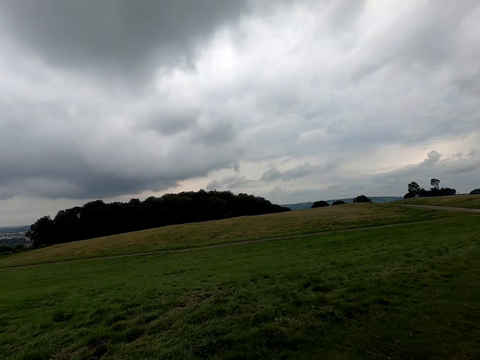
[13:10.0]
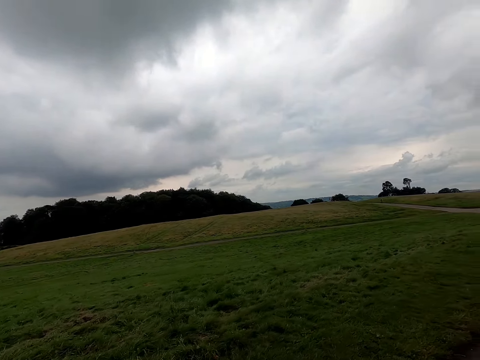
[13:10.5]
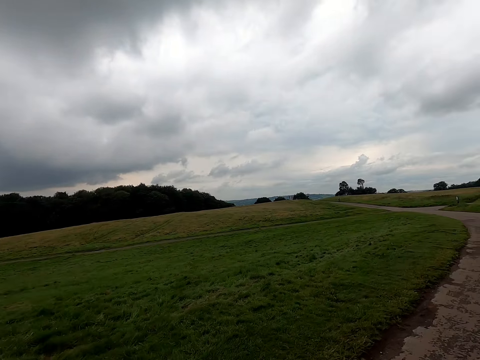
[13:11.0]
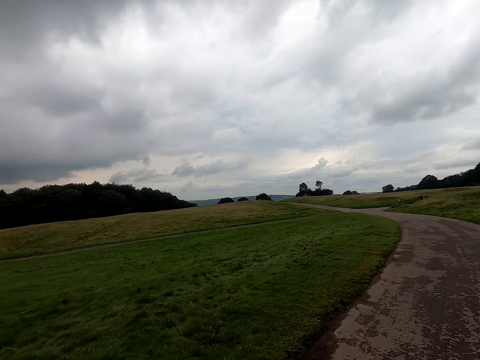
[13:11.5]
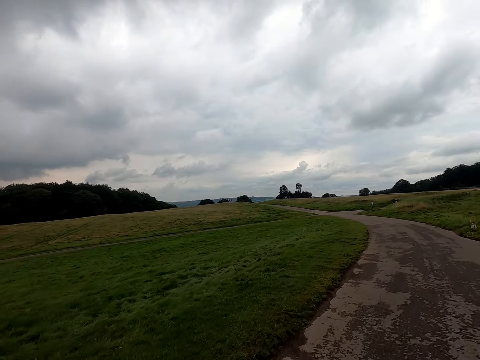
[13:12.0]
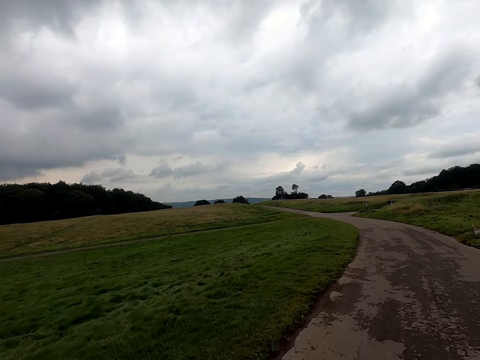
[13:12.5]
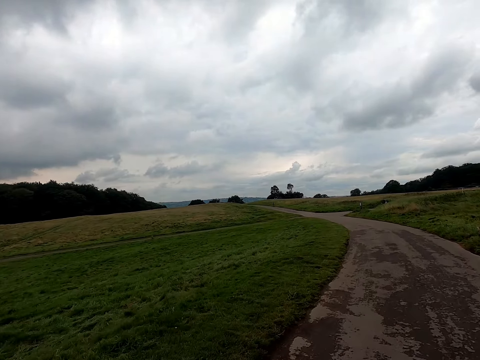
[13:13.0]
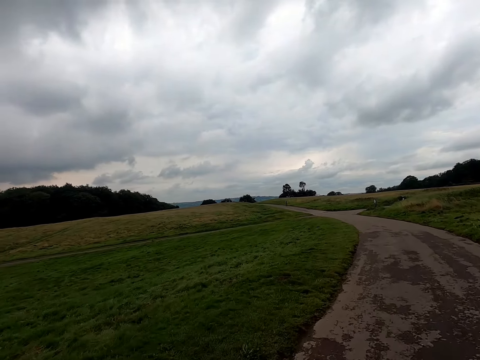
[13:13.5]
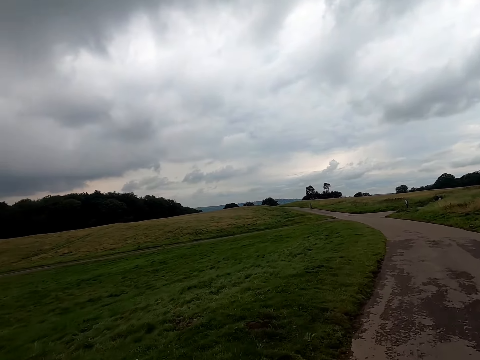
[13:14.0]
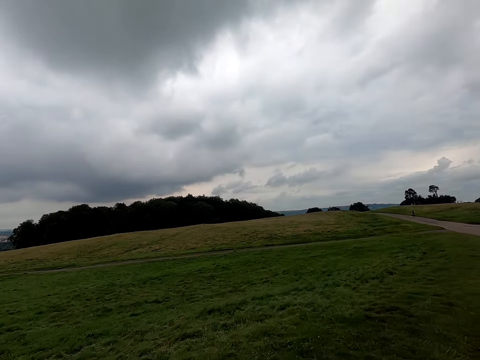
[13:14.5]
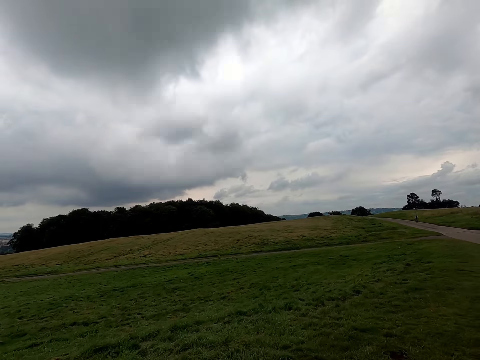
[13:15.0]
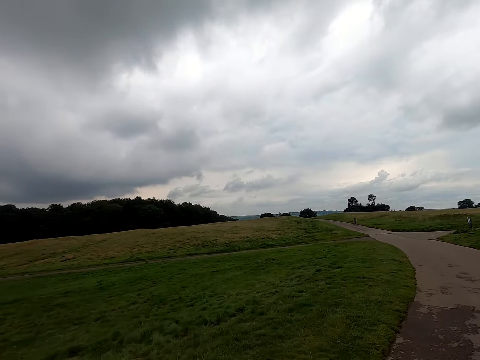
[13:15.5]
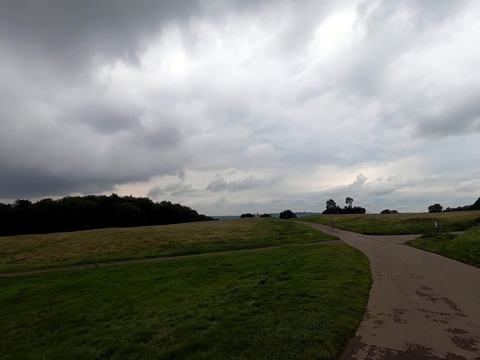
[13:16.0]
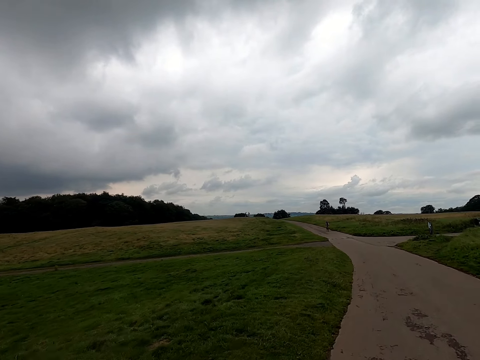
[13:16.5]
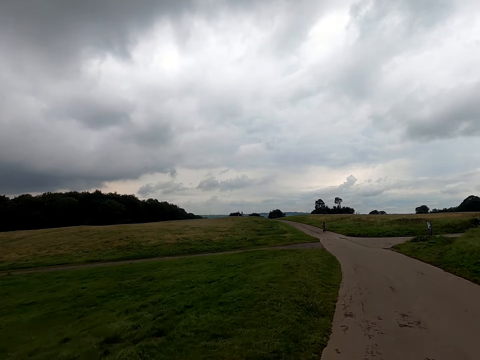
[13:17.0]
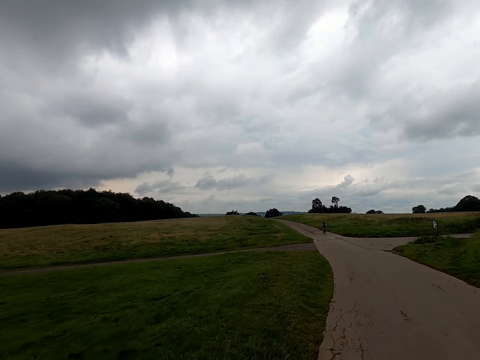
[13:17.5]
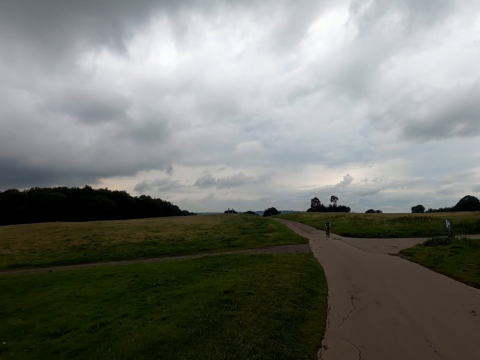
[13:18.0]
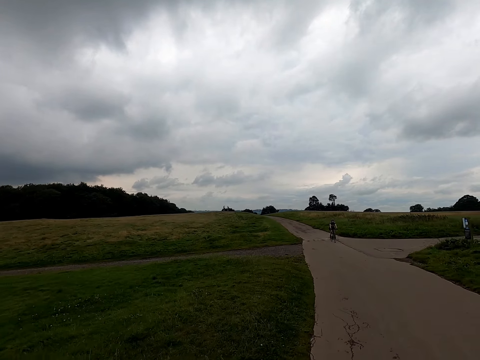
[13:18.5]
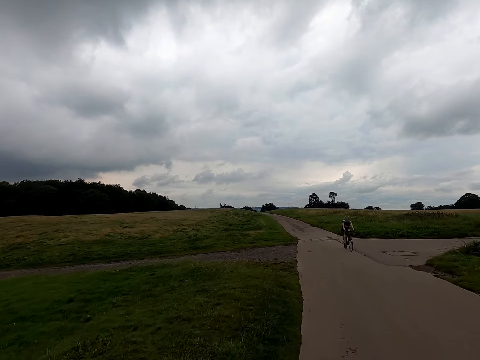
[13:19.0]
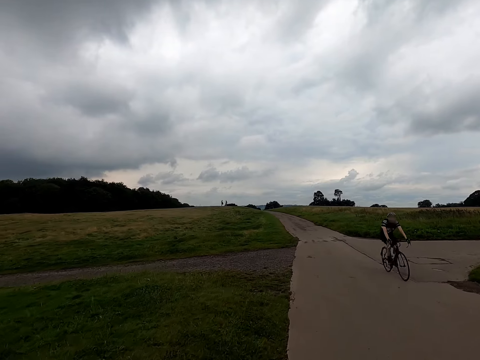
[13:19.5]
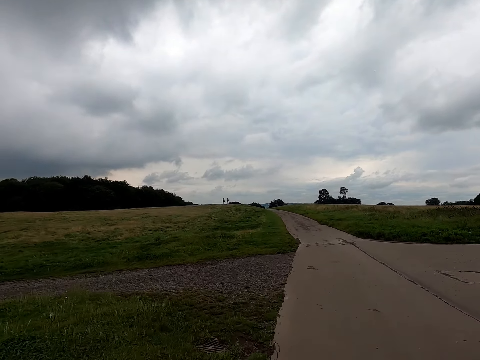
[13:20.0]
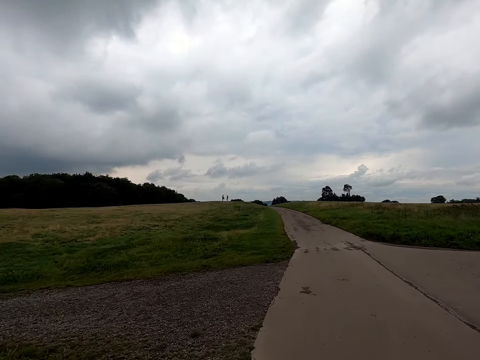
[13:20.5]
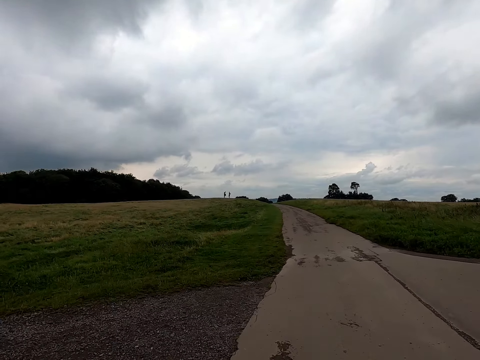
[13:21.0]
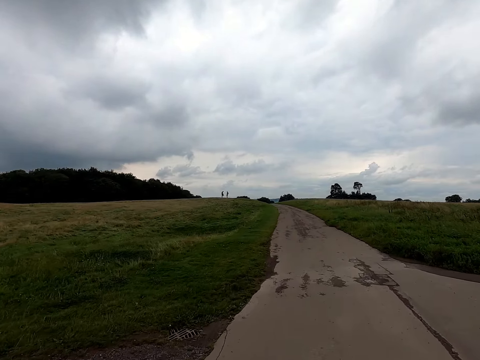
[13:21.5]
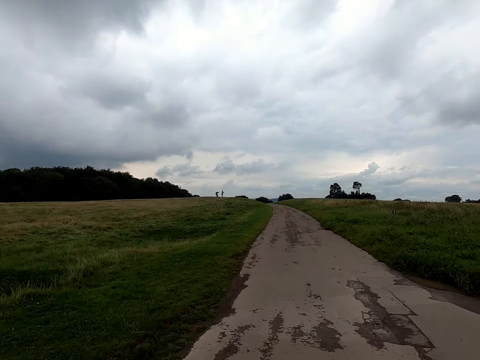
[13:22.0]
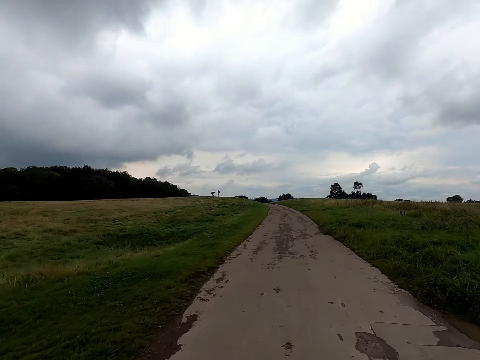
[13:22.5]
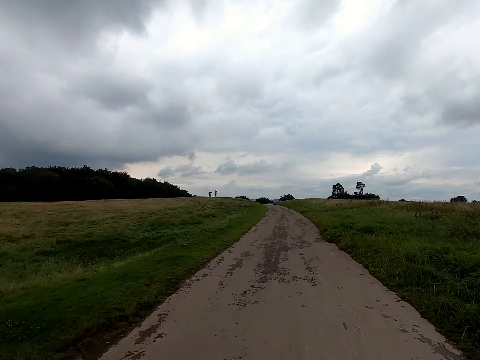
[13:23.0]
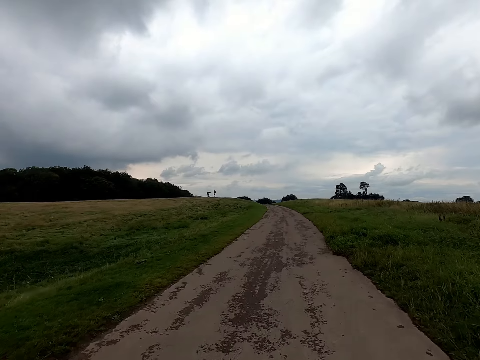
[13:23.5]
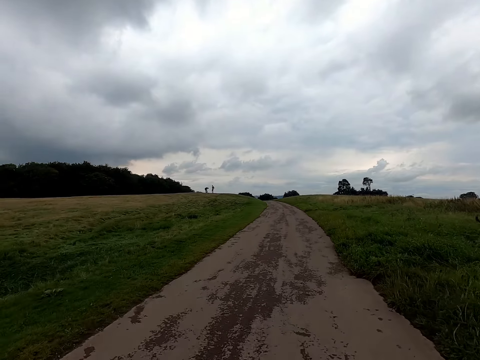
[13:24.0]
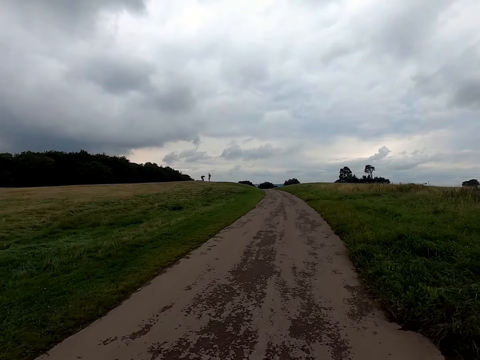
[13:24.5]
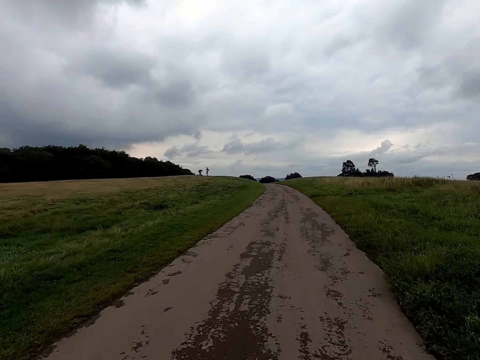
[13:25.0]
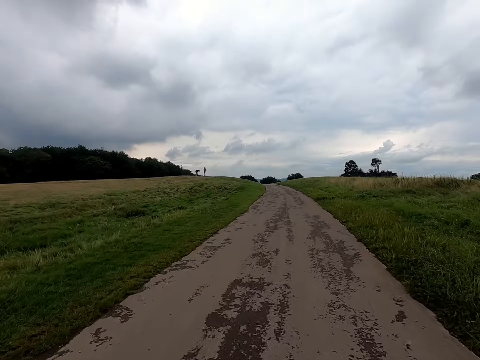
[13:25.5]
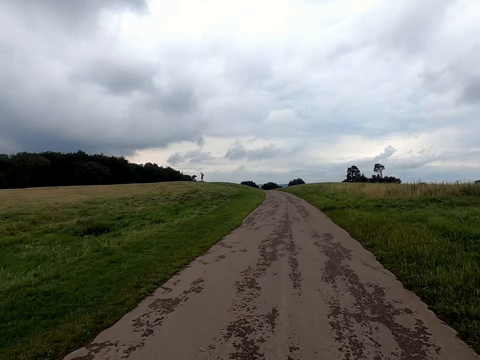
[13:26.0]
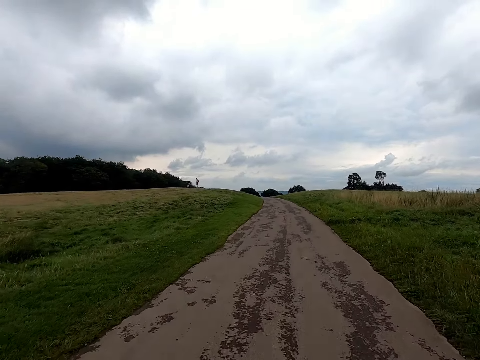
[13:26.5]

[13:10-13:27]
The camera wearer pedals the bicycle on the road. A woman talks to the camera wearer. A cyclist rides past the camera wearer. The camera wearer pedals the bicycle on the road.

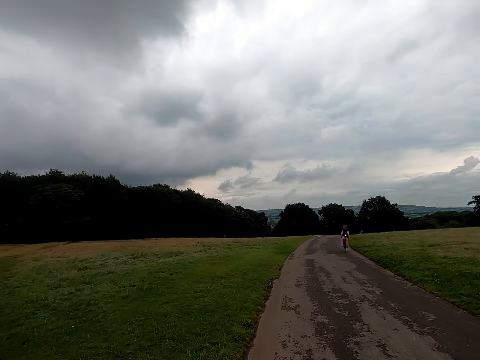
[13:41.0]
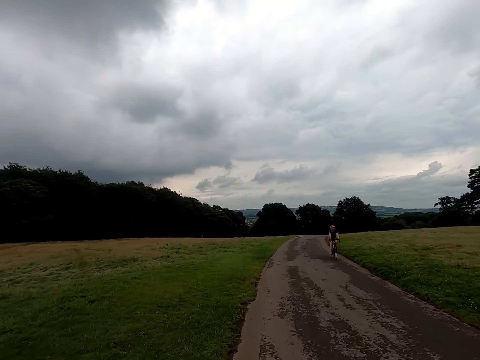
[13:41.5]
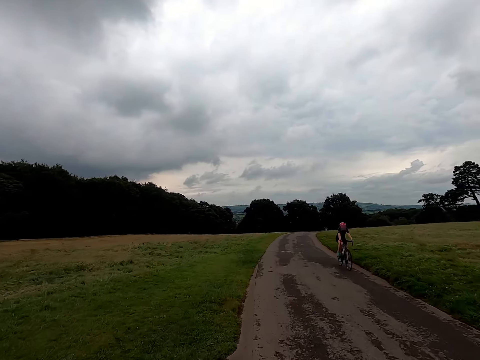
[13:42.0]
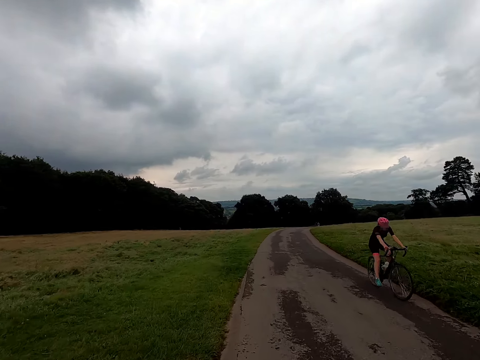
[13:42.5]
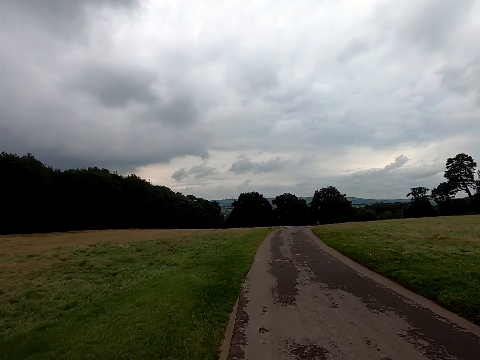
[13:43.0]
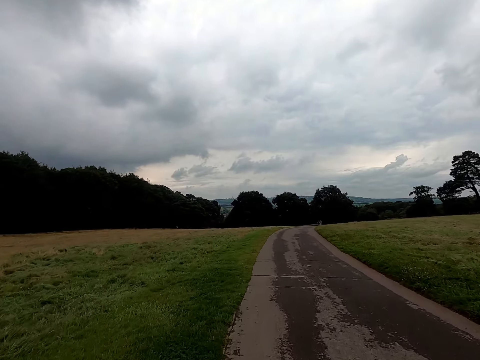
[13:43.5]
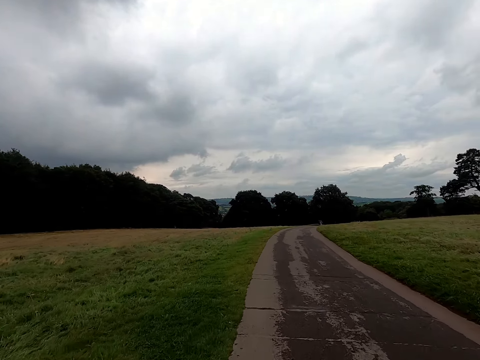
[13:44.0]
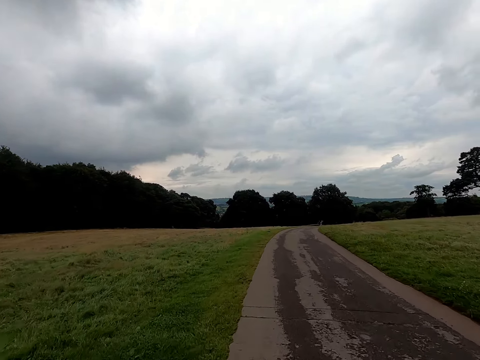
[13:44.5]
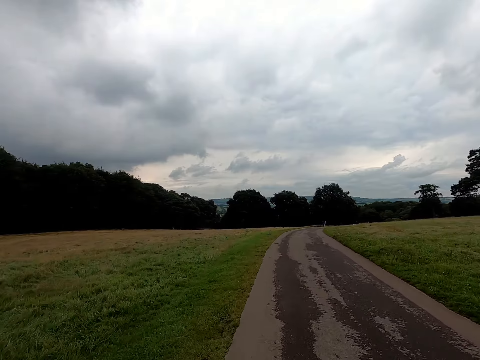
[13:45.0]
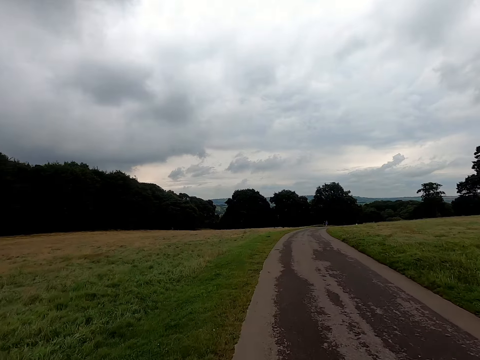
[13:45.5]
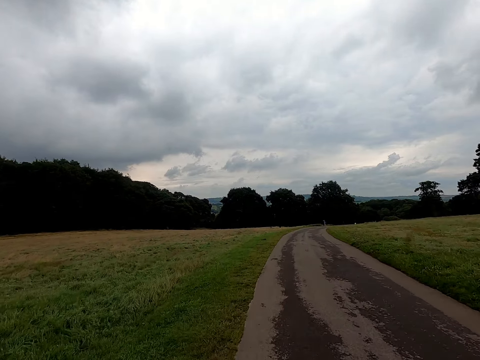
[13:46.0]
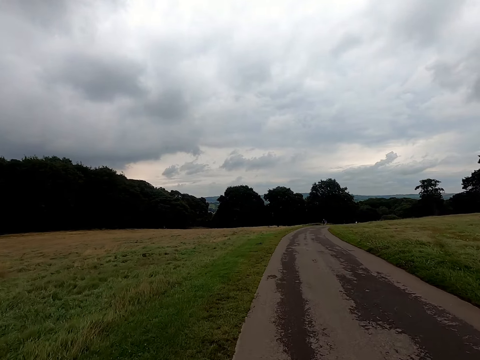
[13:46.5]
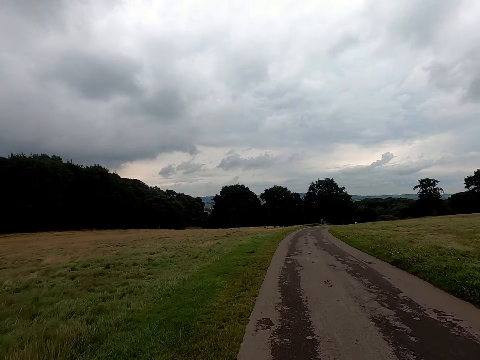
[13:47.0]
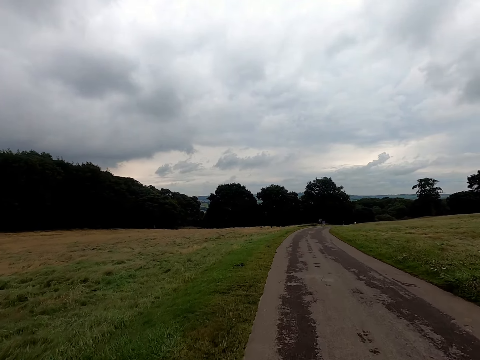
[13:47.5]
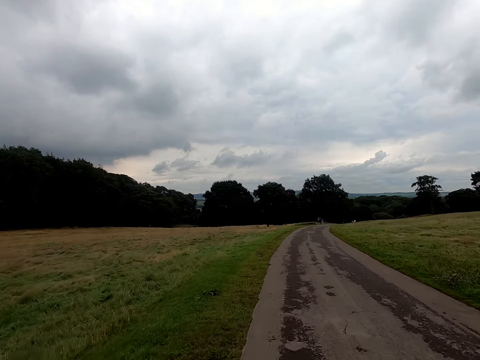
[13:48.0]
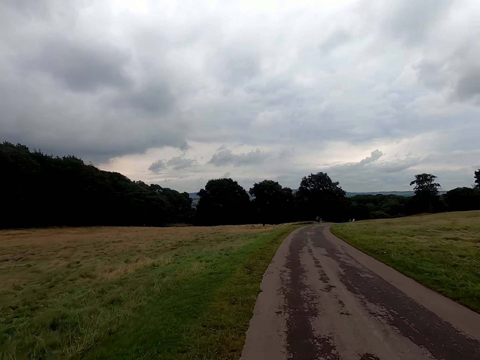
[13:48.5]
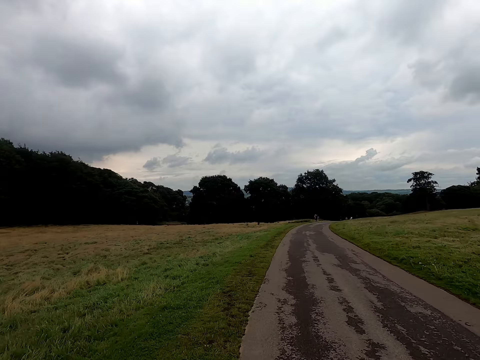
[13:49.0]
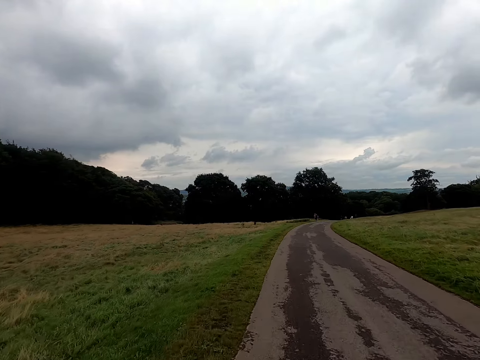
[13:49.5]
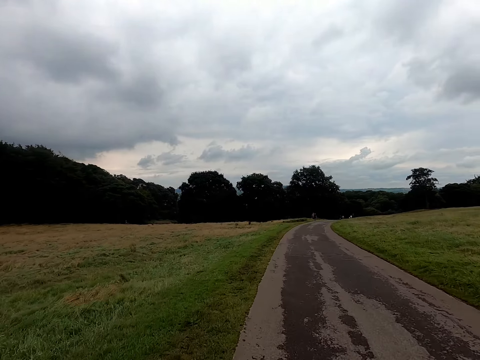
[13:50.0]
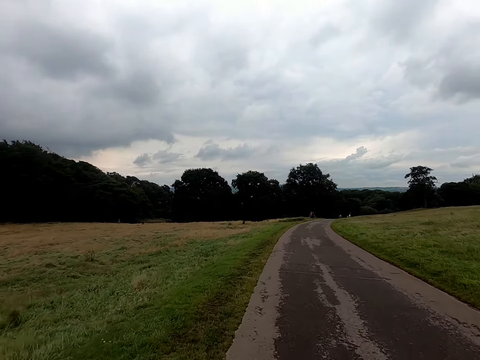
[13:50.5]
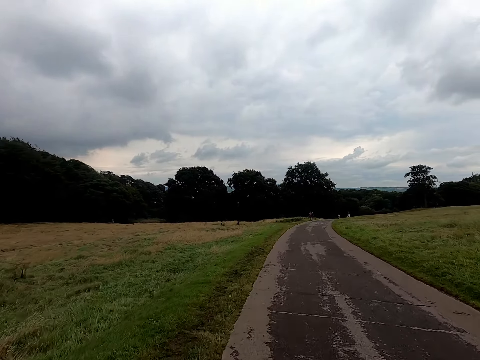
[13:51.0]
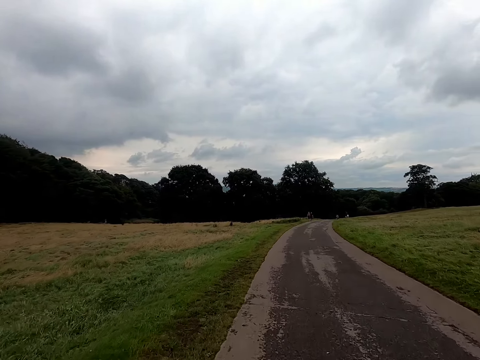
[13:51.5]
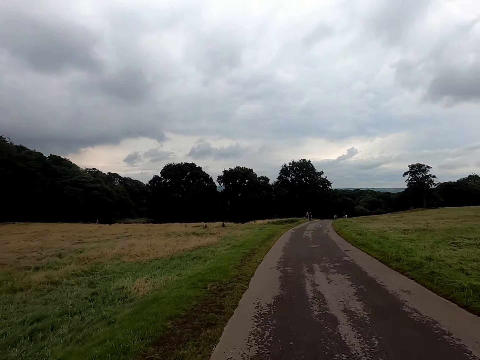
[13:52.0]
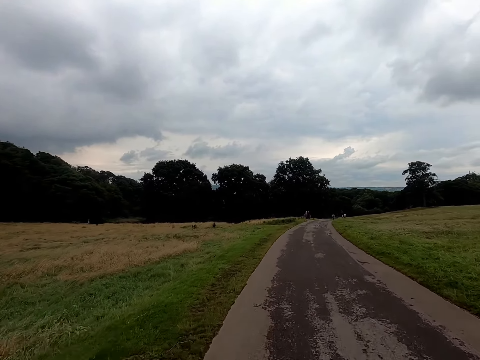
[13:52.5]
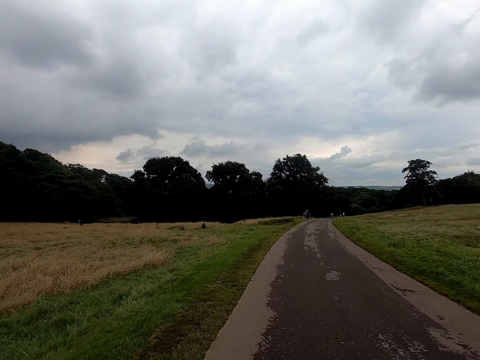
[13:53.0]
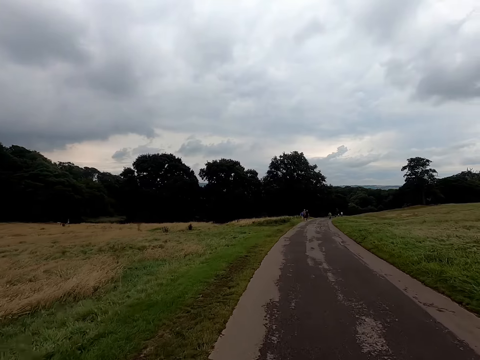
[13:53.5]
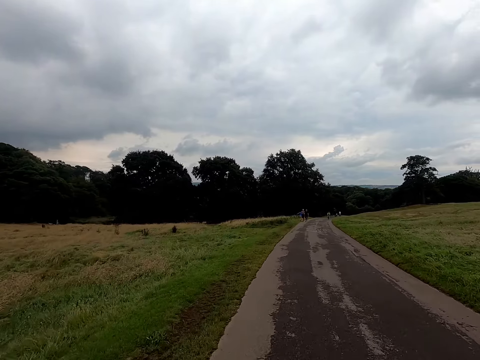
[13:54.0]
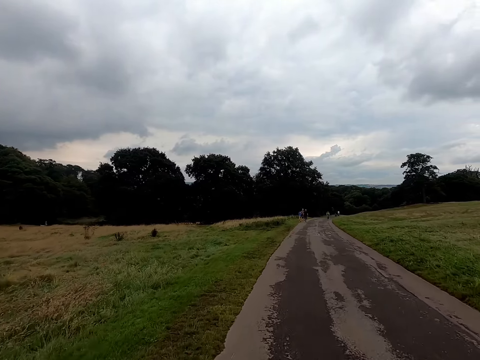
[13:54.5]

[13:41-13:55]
A cyclist rides past the camera wearer.
